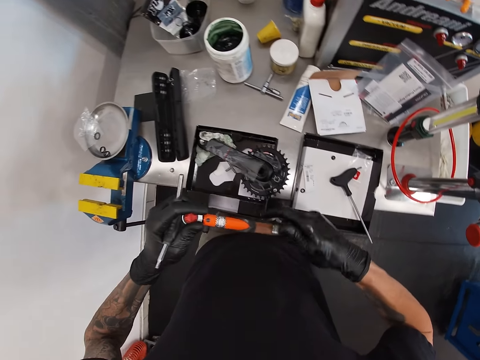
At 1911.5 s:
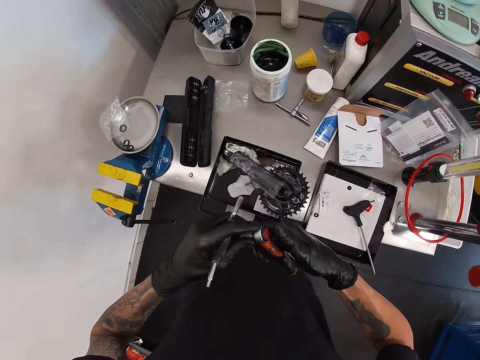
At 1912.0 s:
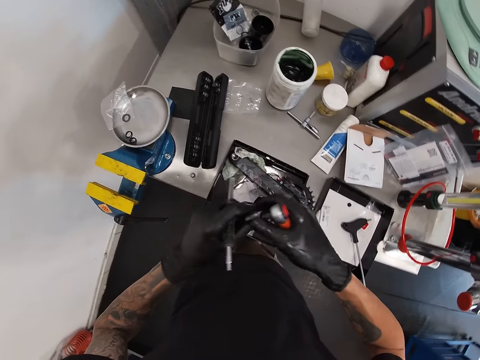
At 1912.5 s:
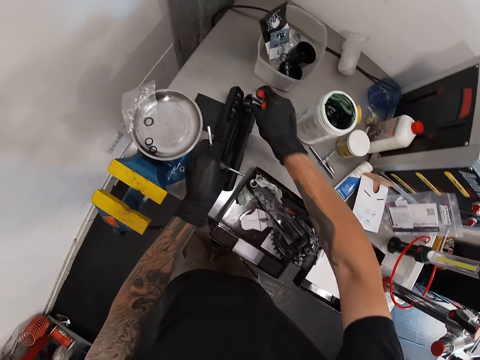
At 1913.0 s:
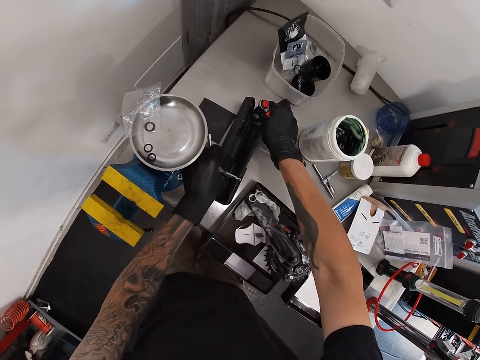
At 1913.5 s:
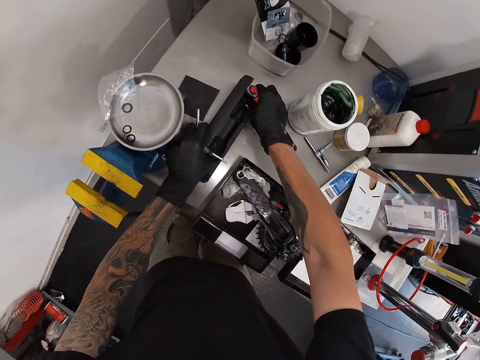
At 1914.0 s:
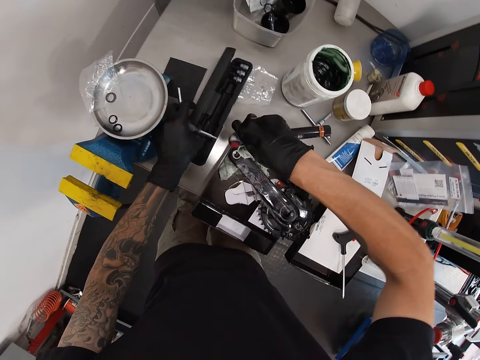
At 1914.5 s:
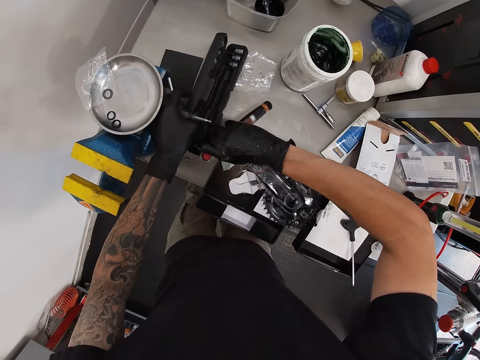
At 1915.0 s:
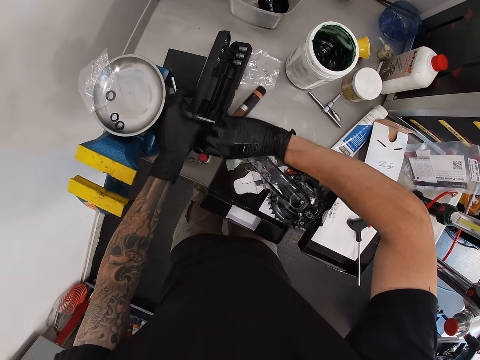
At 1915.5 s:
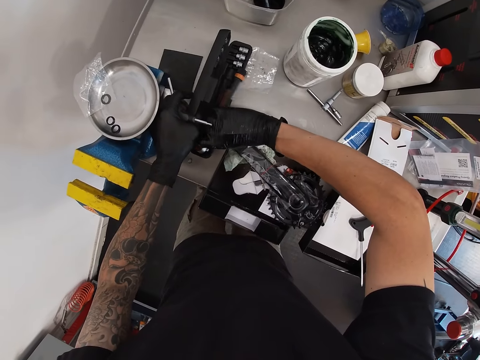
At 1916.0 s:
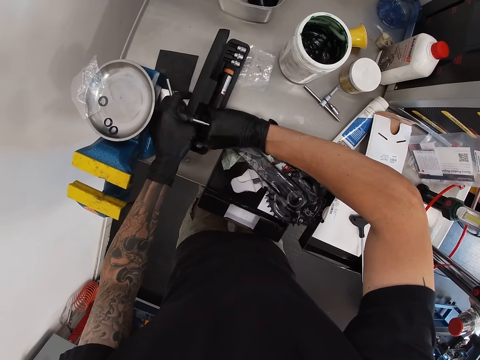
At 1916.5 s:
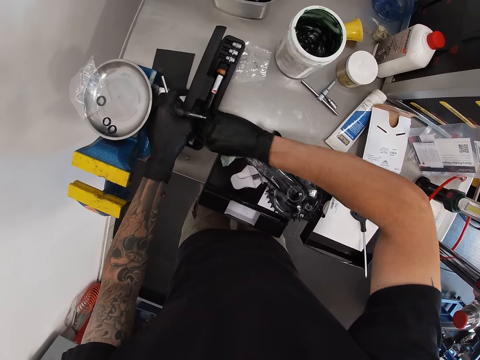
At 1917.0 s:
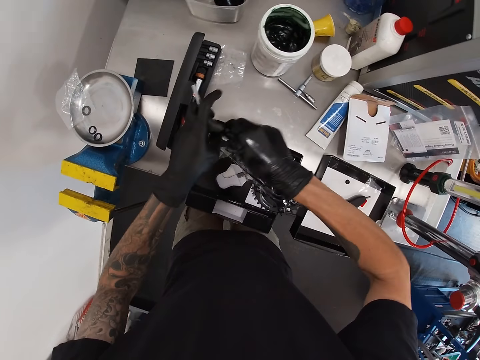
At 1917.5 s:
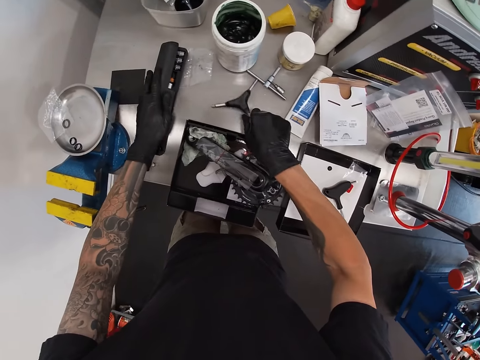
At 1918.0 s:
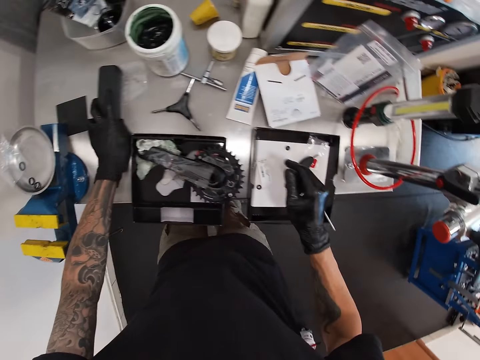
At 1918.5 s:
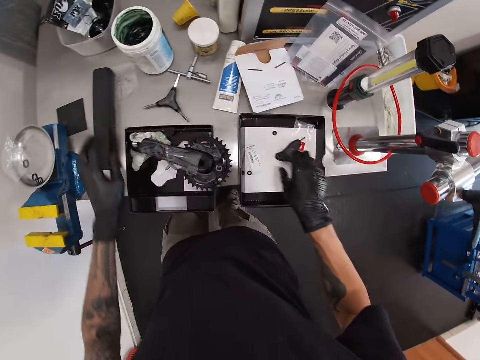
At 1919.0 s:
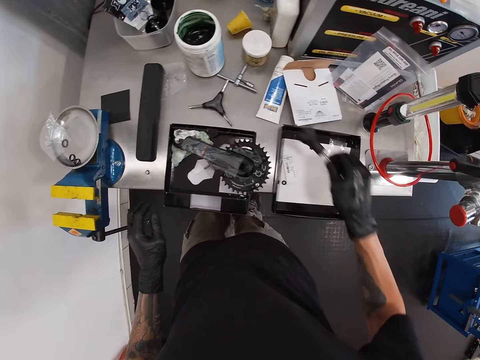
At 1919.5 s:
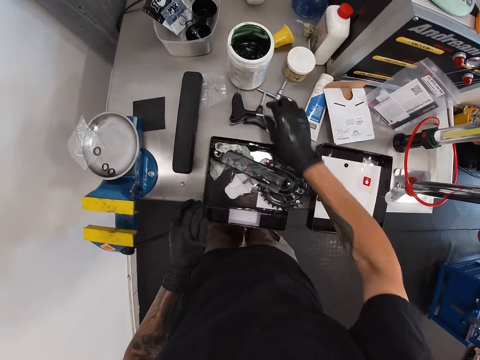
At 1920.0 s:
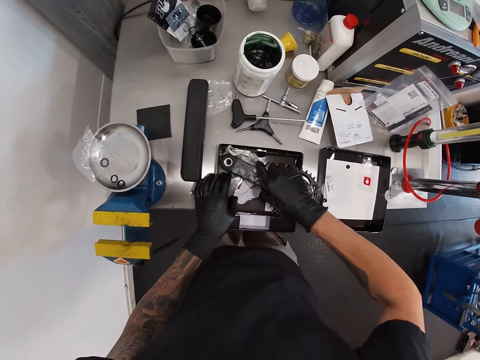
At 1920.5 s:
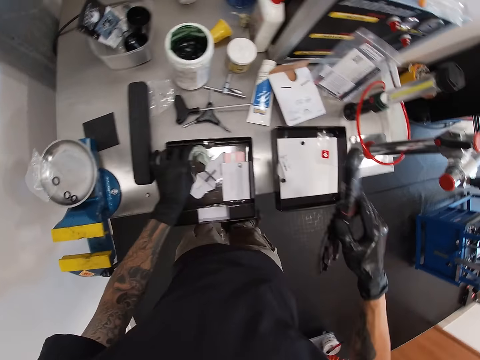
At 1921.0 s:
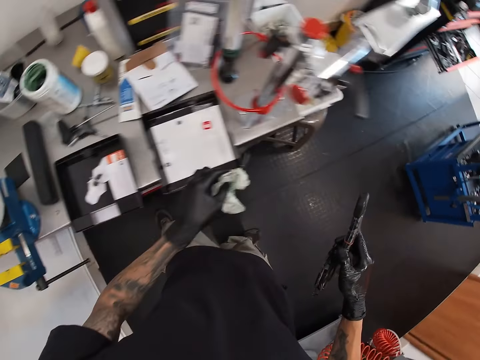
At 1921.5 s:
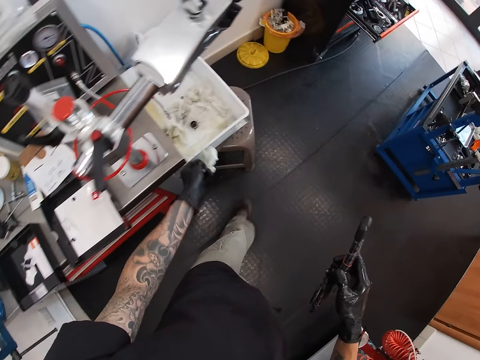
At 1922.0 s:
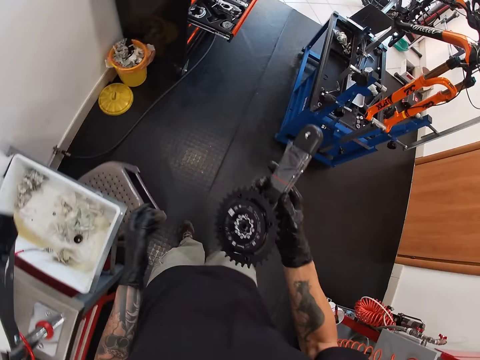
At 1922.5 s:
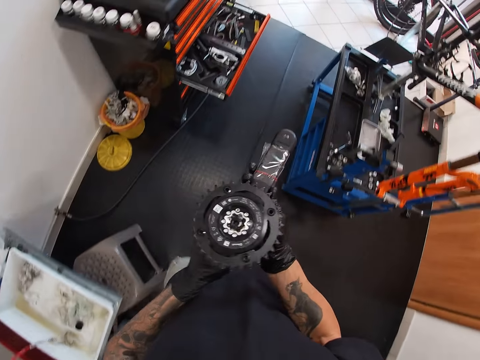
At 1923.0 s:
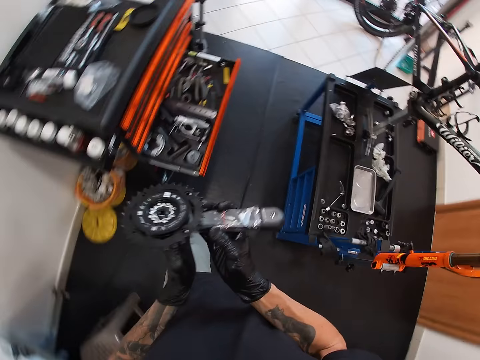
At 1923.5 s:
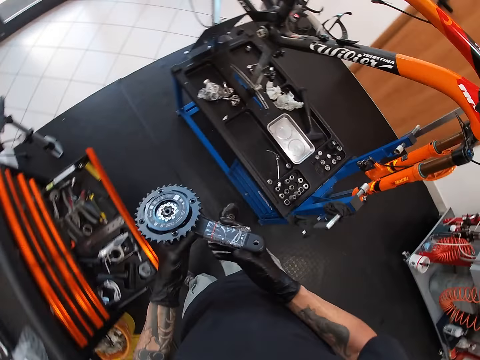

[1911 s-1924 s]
The camera wearer passes the socket wrench in his left hand to his right hand. He removes the hex socket on the socket wrench with his left hand. He passes the hex socket in his left hand to his right hand. He drops the hex socket in his right hand in a tool box on the table. He holds the box with his left hand. He drops the socket wrench into the box with his right hand. He passes the 3-way hex wrench in his left hand to his right hand. He drops the 3-way hex wrench in his right hand on the table. He closes the box on the table with his left hand. He picks a T-handled hex wrench from the box on the table with his right hand. He drops the T-handled hex wrench on the table with his right hand. He picks the crank arm from the box on the table with his right hand. He picks a piece of paper from the box on the table with his left hand. He walks on the floor. He drops the piece of paper in his left hand into a trash on the table. He turns the crank arm with both hands. He walks on the floor.

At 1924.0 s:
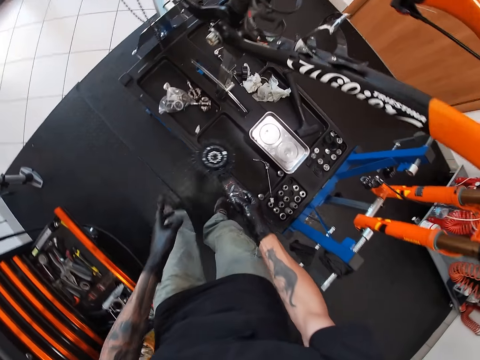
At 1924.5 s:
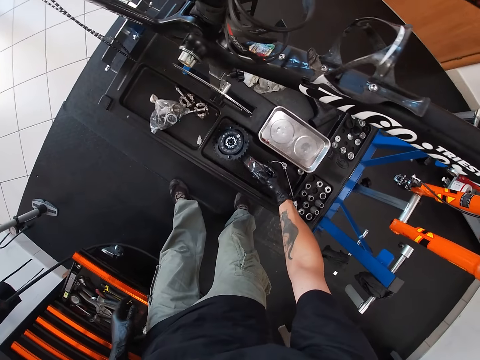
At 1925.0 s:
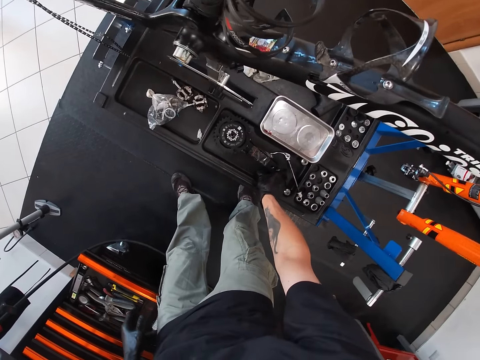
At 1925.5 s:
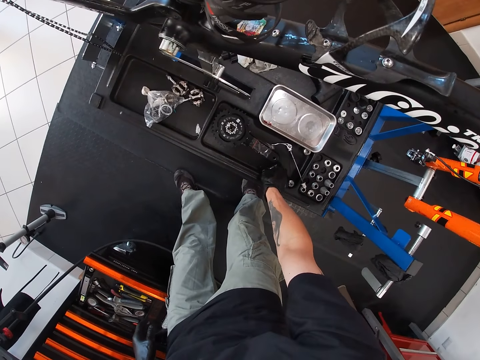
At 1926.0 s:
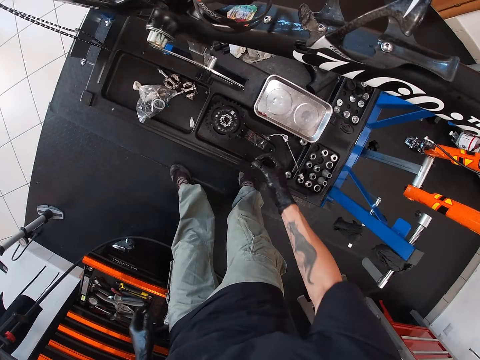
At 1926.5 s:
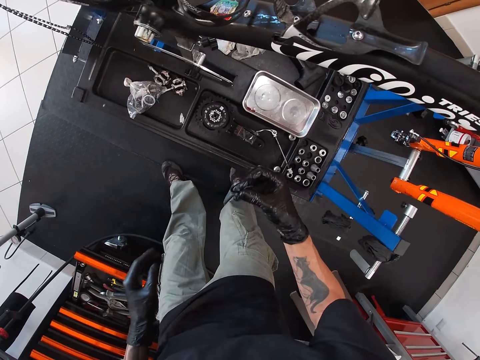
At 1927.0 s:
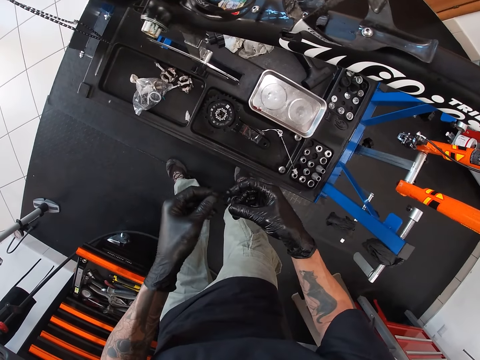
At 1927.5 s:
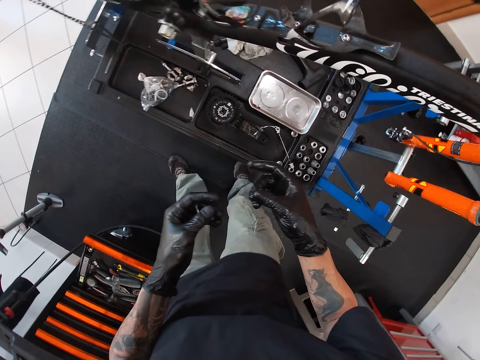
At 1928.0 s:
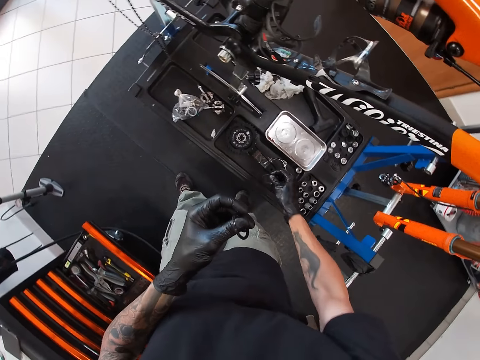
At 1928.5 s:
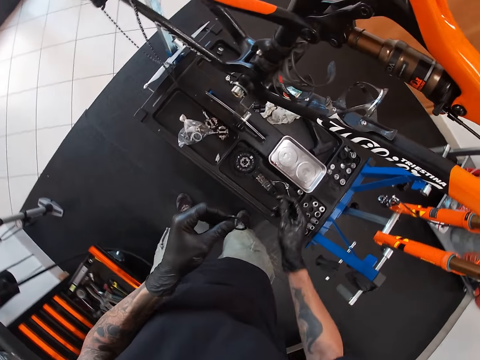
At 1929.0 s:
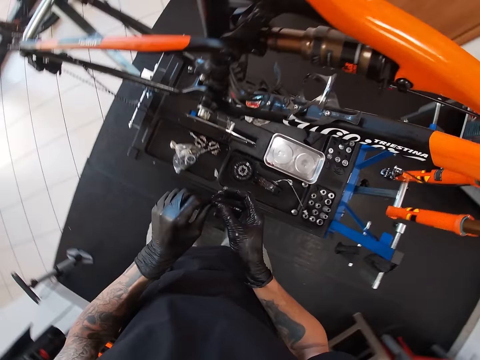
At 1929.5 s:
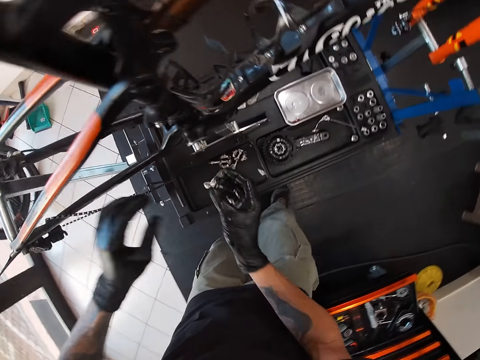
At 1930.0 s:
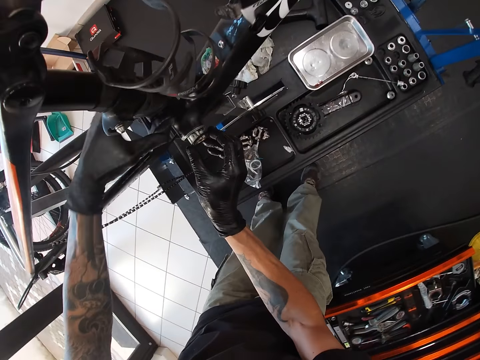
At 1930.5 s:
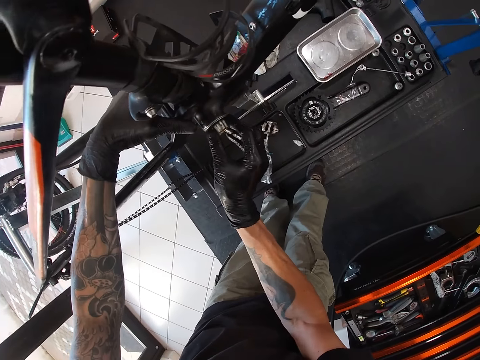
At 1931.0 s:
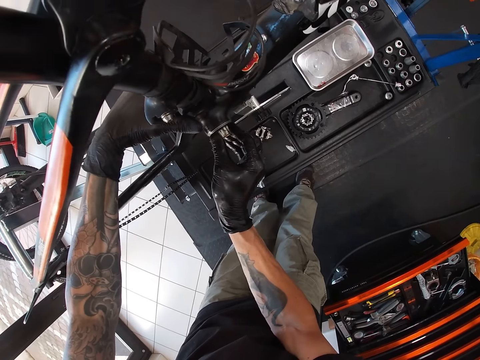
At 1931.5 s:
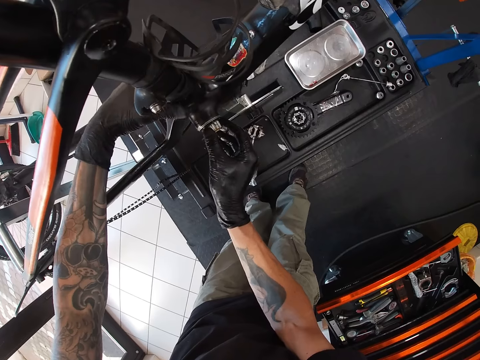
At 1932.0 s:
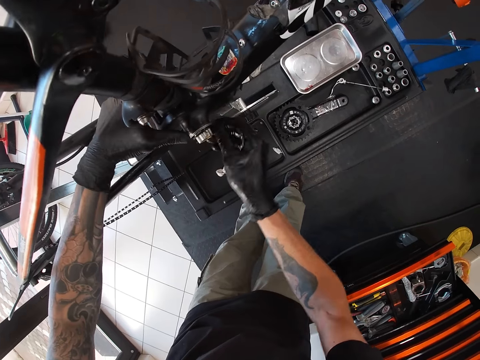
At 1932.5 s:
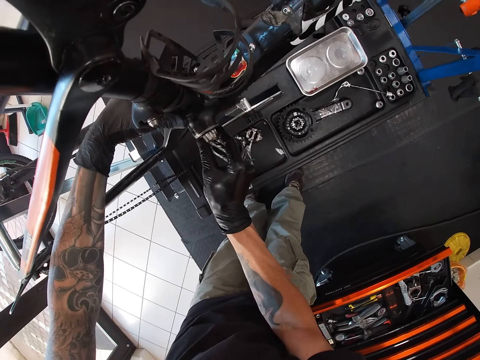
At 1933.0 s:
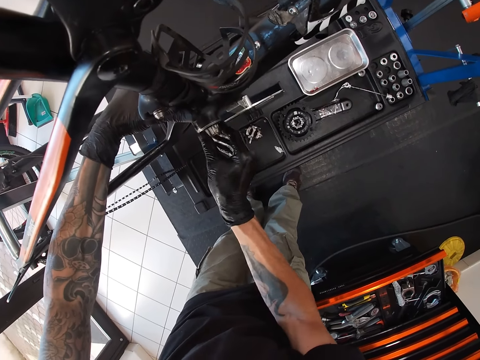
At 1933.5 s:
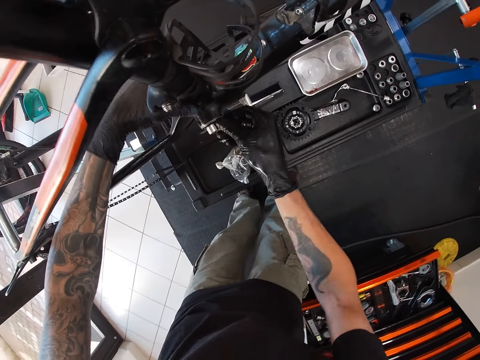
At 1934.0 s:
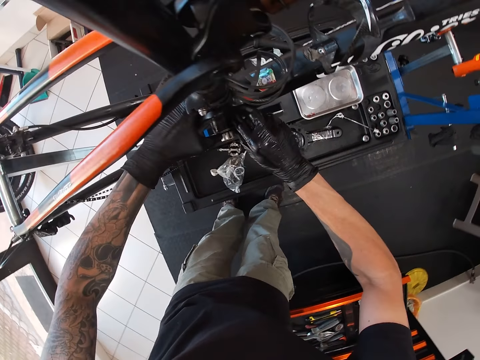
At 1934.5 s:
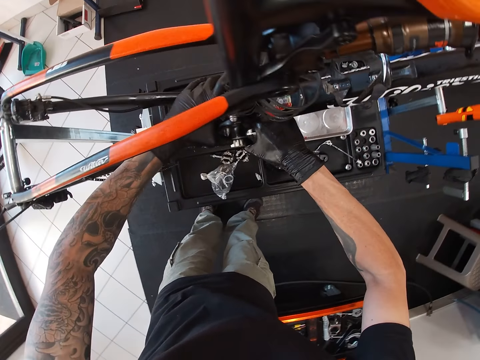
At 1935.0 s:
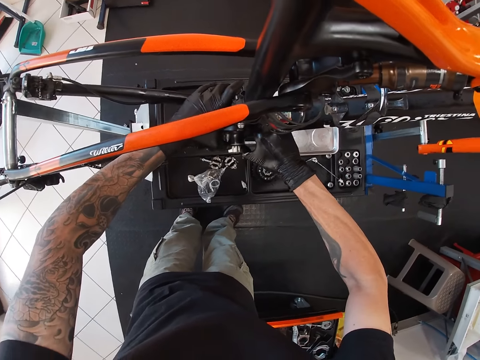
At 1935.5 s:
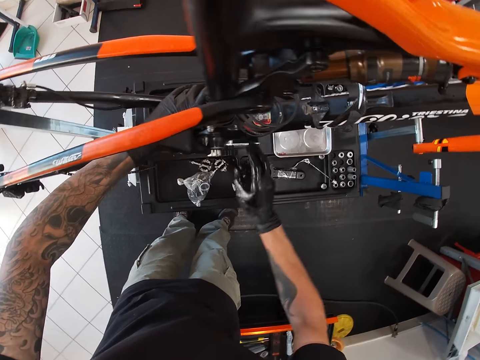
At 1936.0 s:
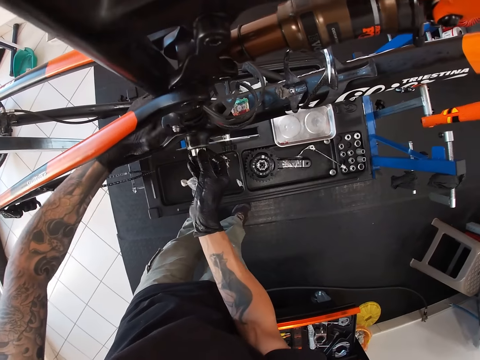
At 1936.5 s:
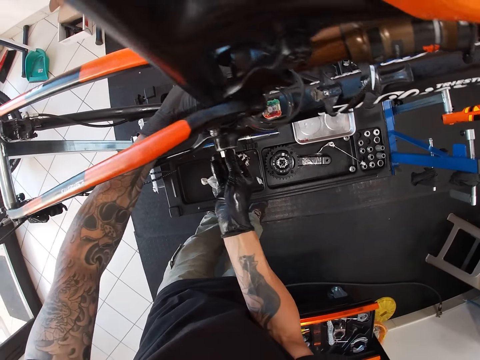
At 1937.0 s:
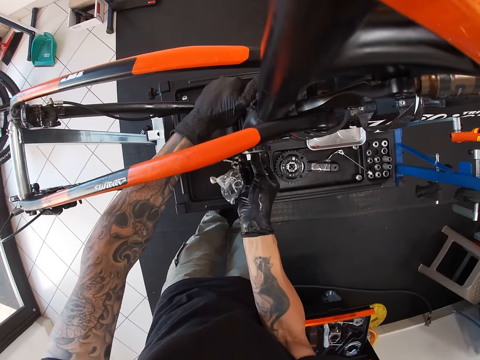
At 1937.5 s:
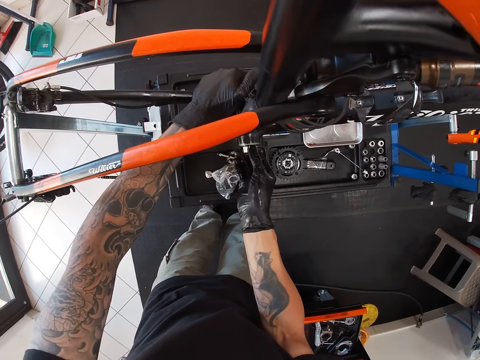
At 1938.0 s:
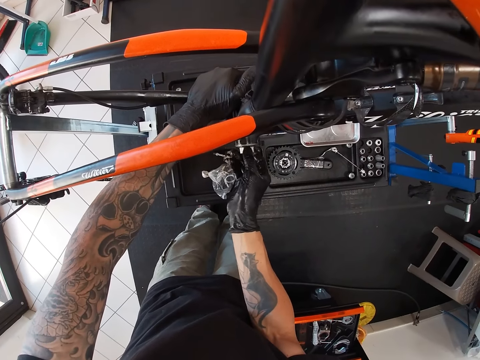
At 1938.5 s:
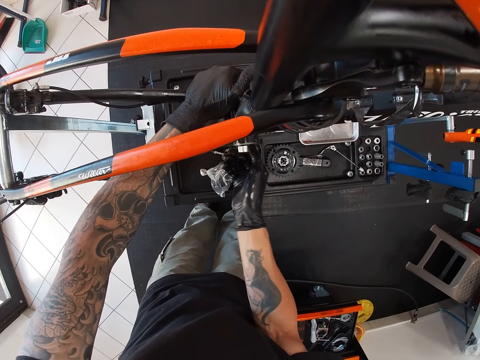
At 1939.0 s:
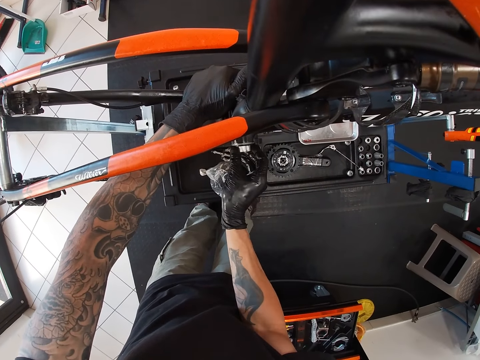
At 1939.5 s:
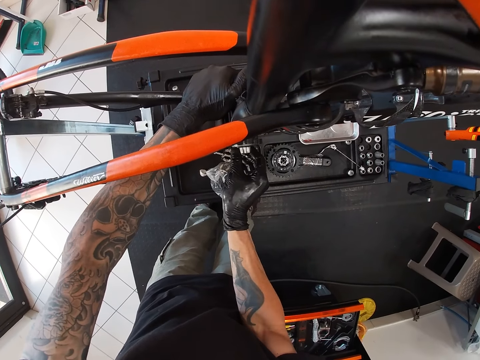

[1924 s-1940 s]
The camera wearer drops the crank arm in a maintenance bench with his right hand. He picks some gasket from the maintenance bench with his right hand. He passes a gasket from his right hand to his left hand. He drops the gasket in his right hand on the maintenance bench. He passes the gasket in his left hand to his right hand. He holds the bottom bracket of a bicycle with his left hand. He inserts the gasket into the bottom bracket with both hands. He fixes the bottom bracket with his right hand.
